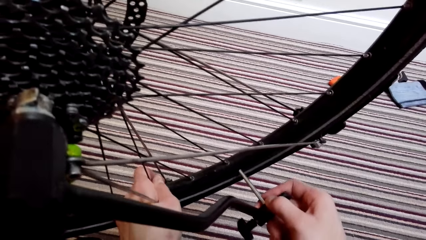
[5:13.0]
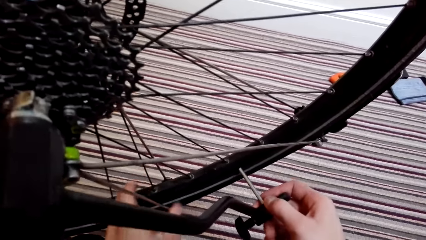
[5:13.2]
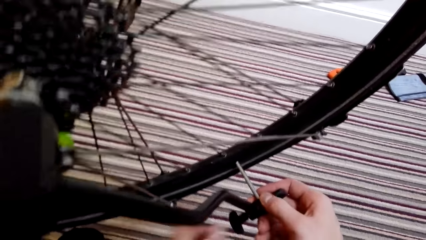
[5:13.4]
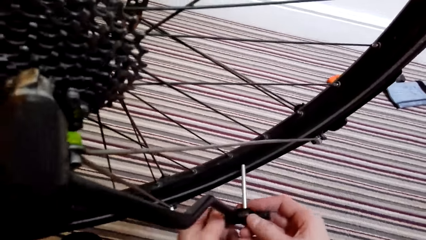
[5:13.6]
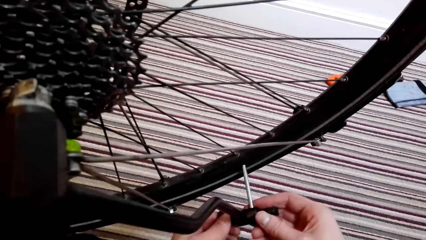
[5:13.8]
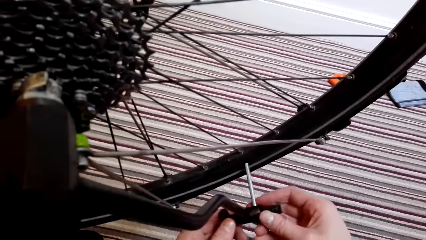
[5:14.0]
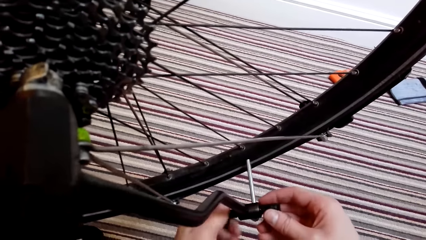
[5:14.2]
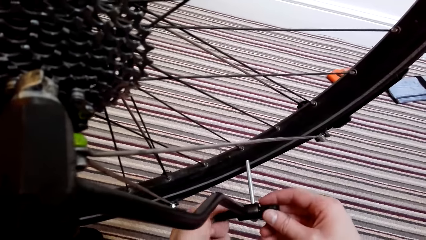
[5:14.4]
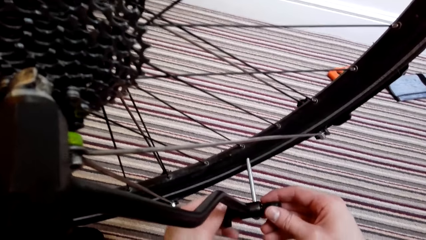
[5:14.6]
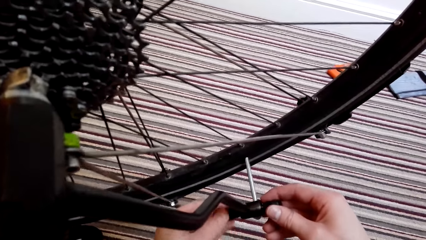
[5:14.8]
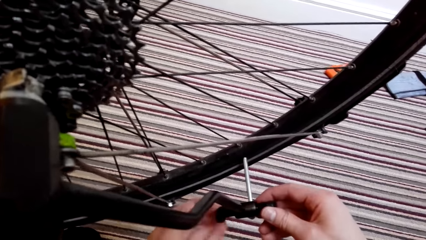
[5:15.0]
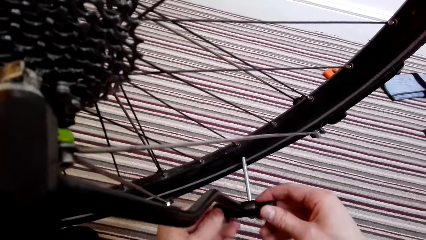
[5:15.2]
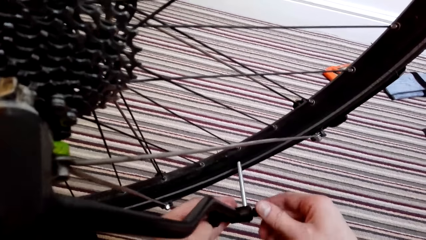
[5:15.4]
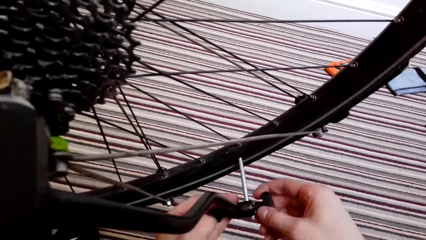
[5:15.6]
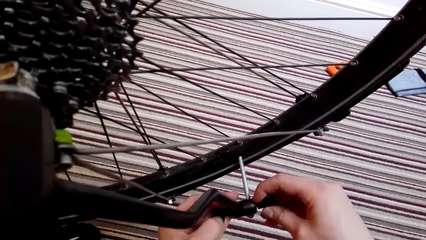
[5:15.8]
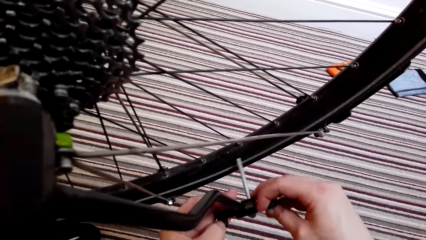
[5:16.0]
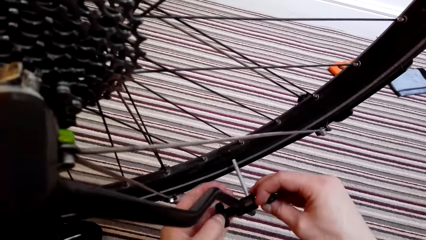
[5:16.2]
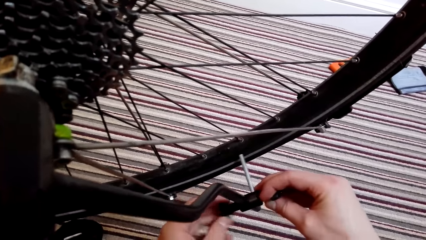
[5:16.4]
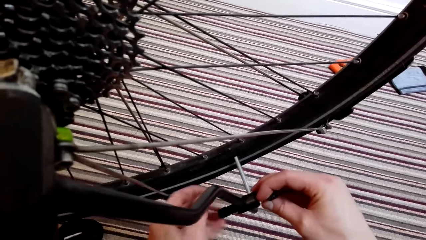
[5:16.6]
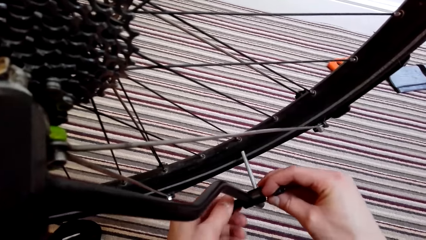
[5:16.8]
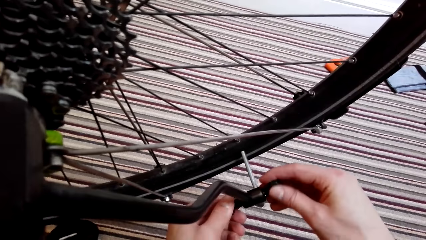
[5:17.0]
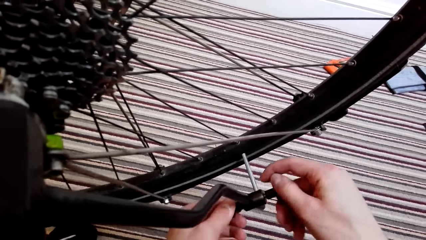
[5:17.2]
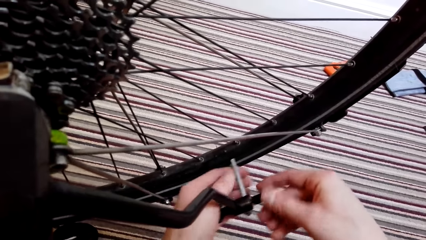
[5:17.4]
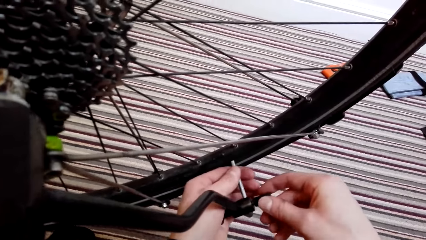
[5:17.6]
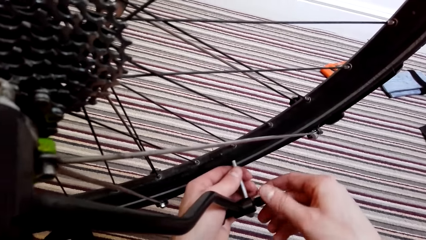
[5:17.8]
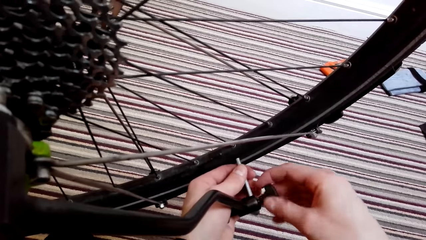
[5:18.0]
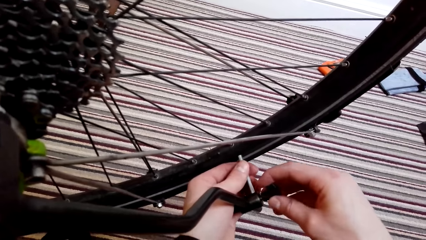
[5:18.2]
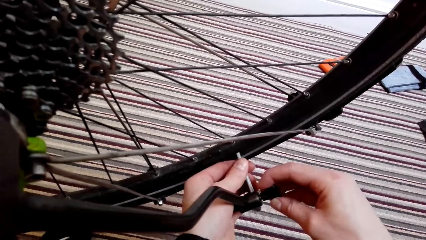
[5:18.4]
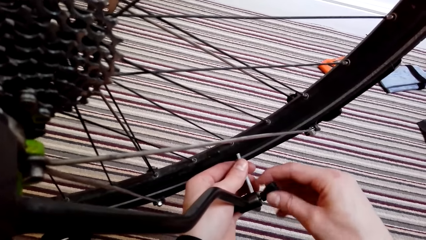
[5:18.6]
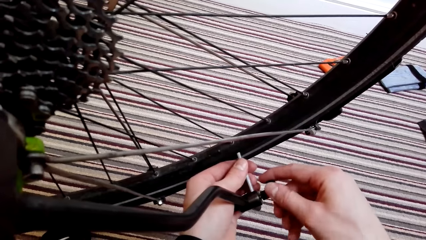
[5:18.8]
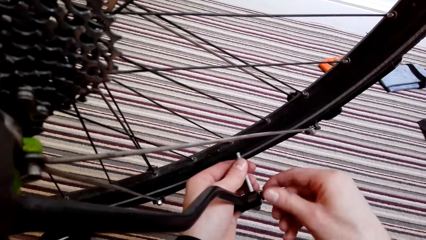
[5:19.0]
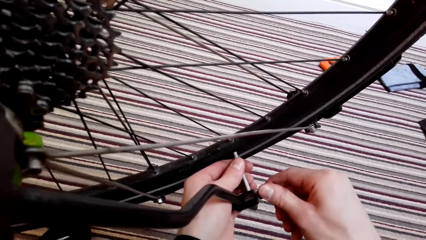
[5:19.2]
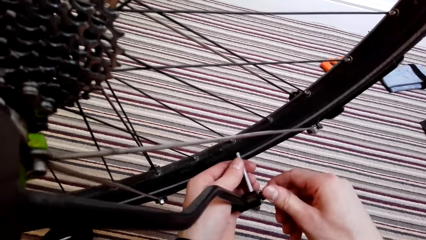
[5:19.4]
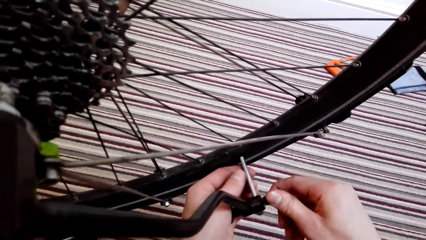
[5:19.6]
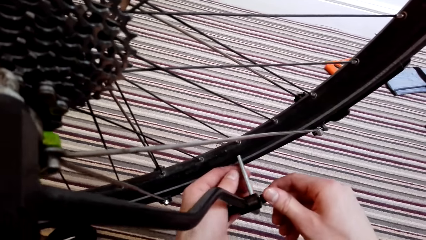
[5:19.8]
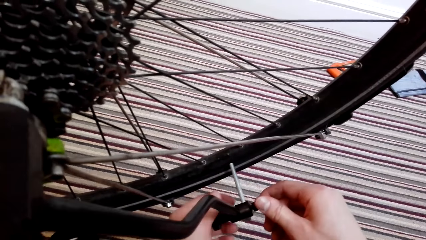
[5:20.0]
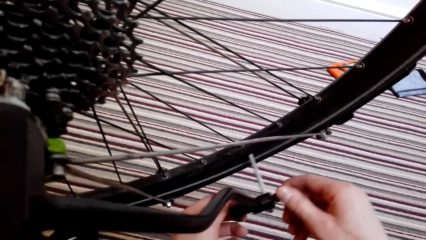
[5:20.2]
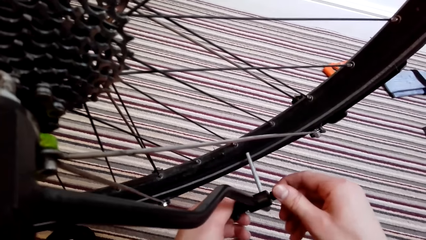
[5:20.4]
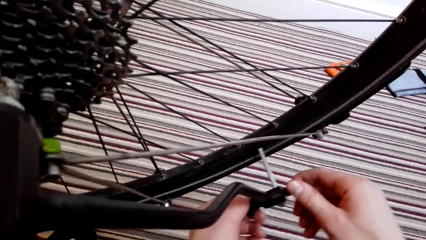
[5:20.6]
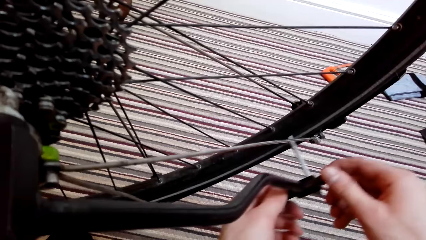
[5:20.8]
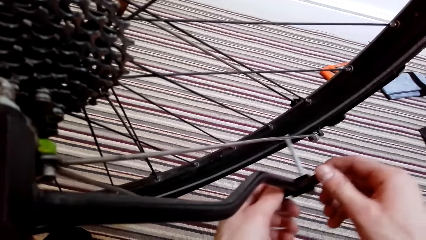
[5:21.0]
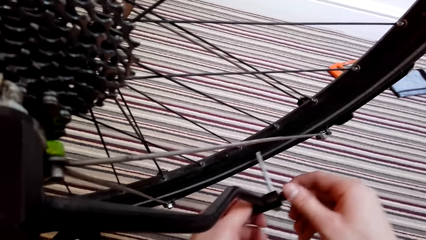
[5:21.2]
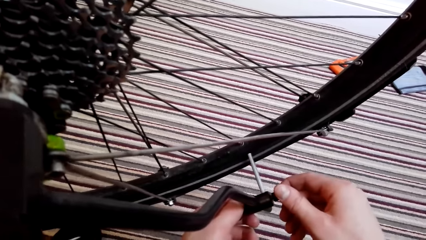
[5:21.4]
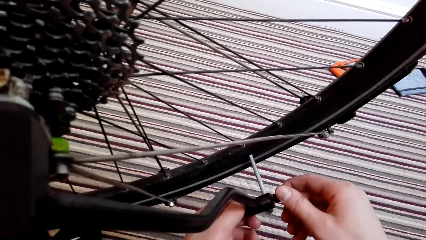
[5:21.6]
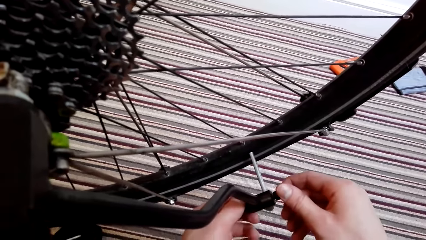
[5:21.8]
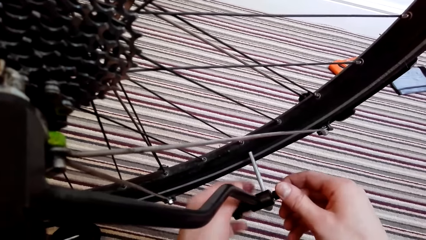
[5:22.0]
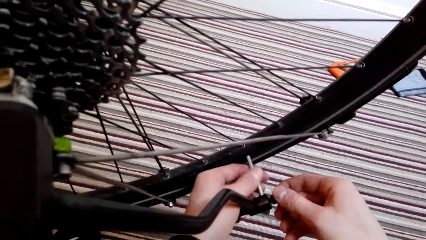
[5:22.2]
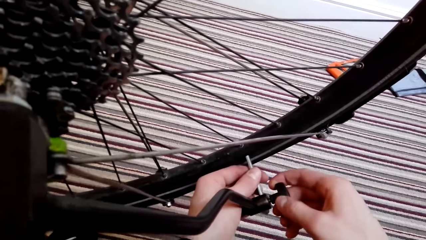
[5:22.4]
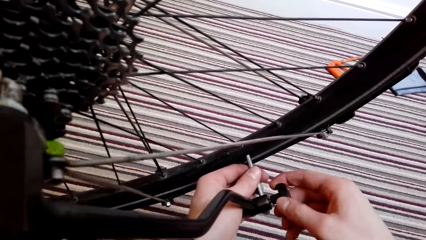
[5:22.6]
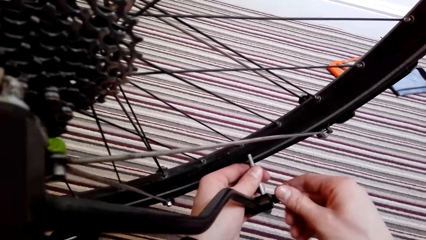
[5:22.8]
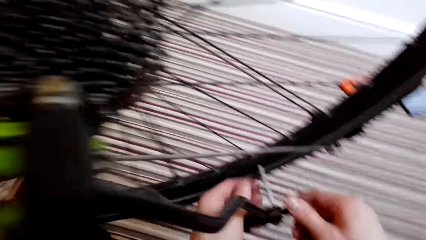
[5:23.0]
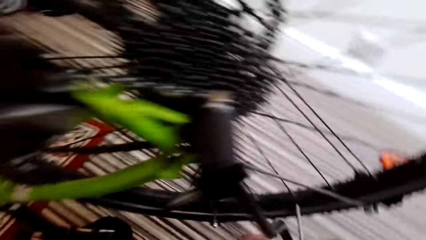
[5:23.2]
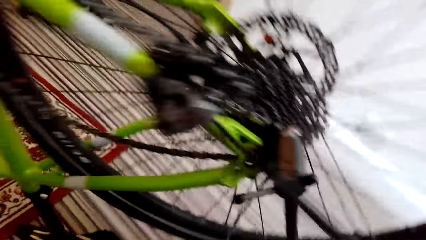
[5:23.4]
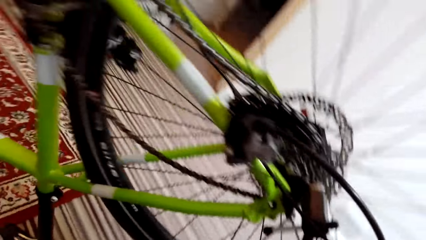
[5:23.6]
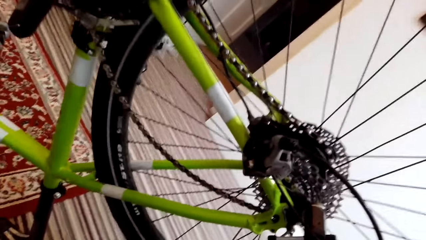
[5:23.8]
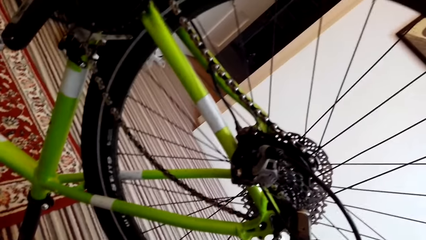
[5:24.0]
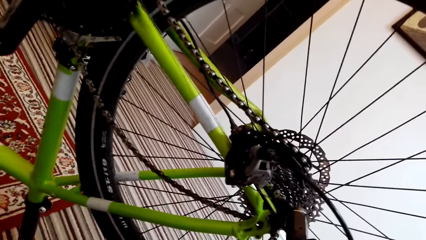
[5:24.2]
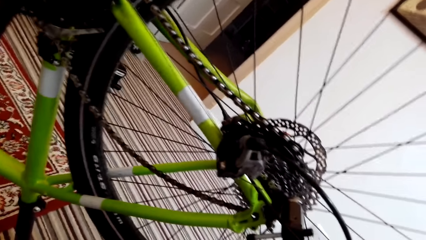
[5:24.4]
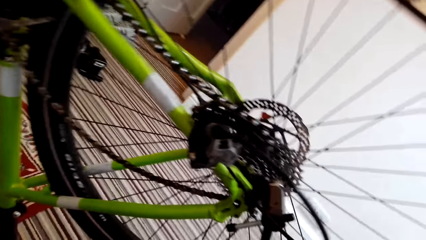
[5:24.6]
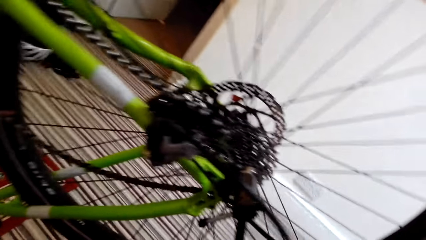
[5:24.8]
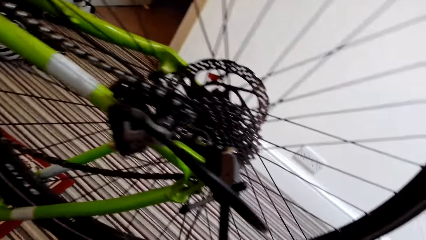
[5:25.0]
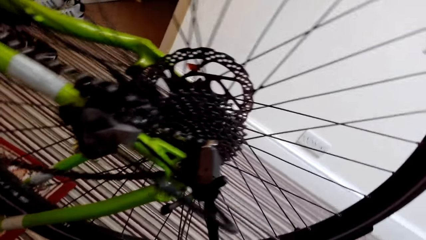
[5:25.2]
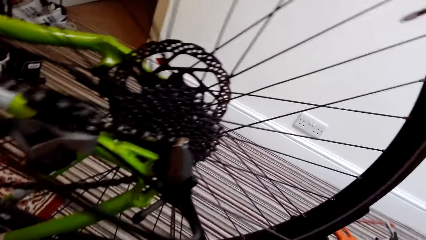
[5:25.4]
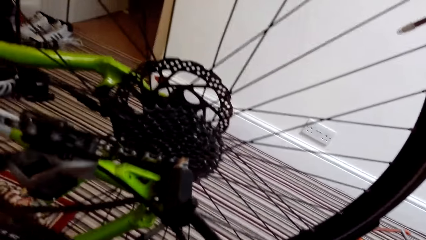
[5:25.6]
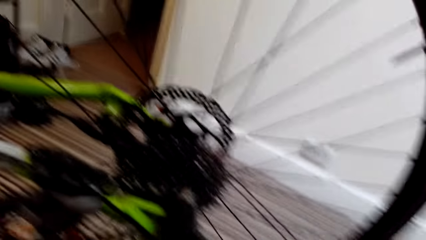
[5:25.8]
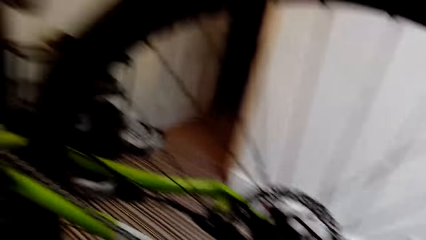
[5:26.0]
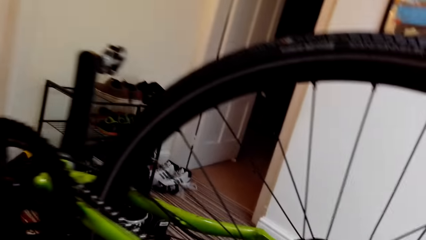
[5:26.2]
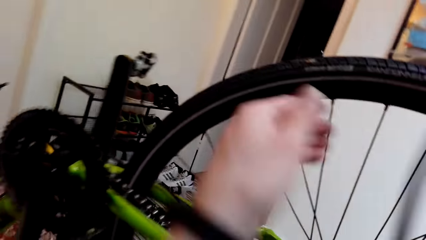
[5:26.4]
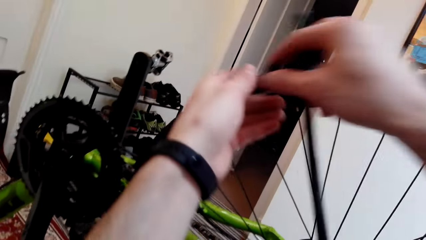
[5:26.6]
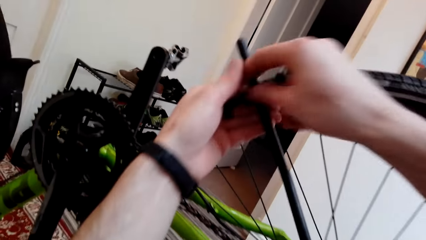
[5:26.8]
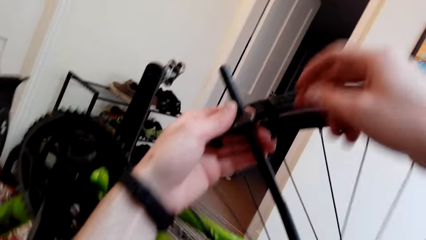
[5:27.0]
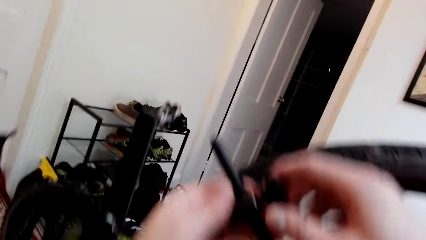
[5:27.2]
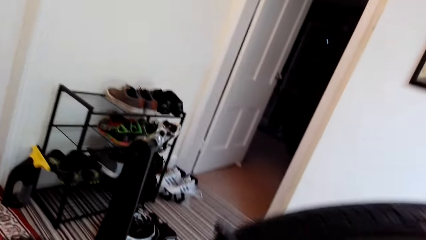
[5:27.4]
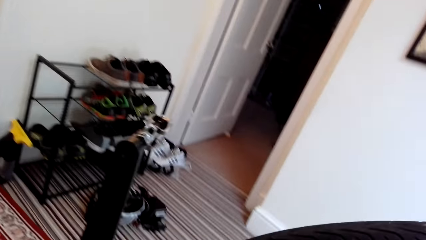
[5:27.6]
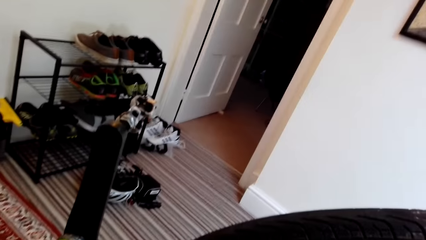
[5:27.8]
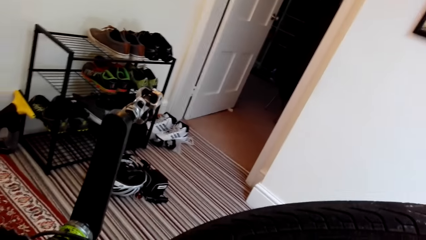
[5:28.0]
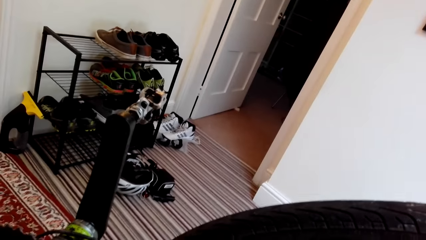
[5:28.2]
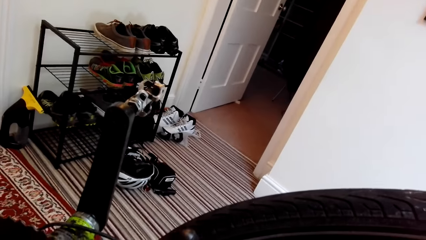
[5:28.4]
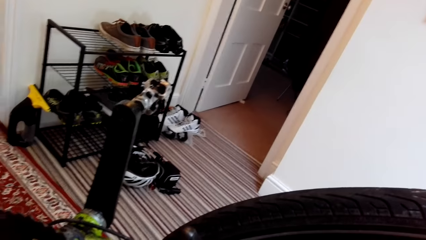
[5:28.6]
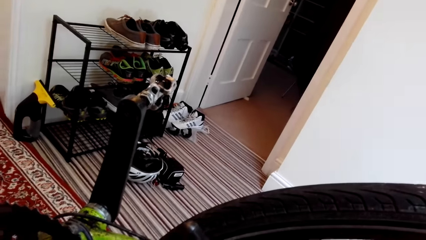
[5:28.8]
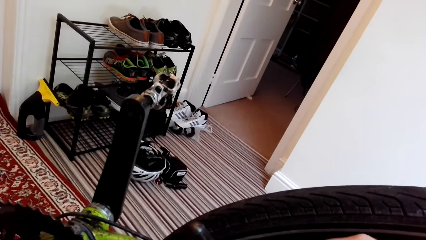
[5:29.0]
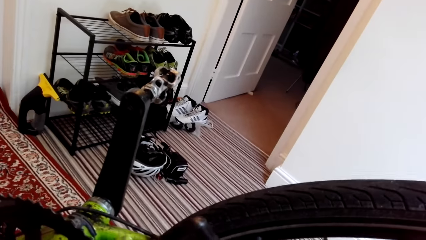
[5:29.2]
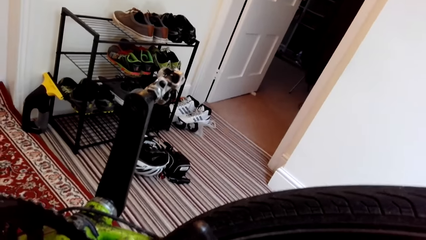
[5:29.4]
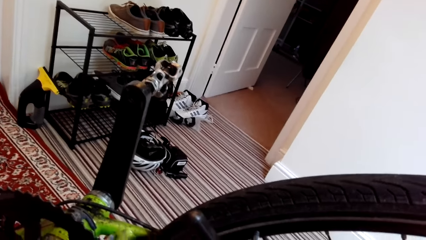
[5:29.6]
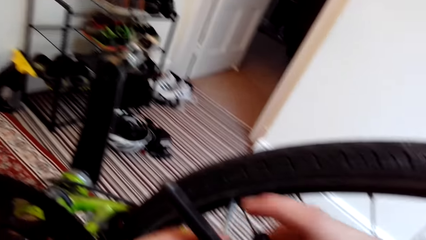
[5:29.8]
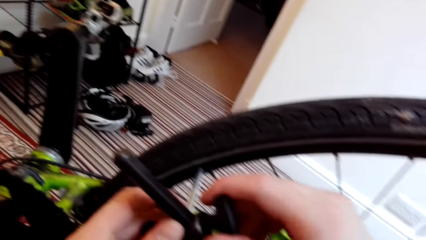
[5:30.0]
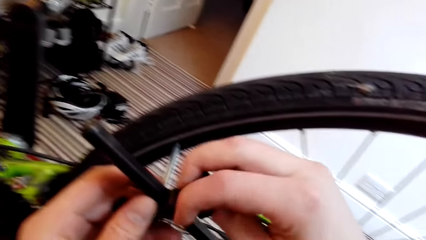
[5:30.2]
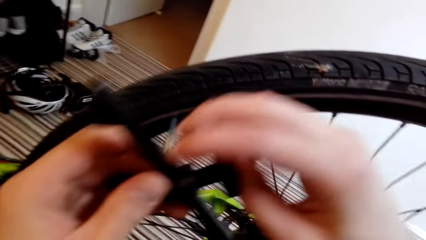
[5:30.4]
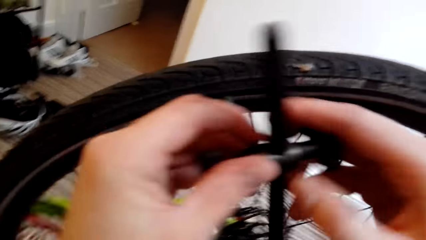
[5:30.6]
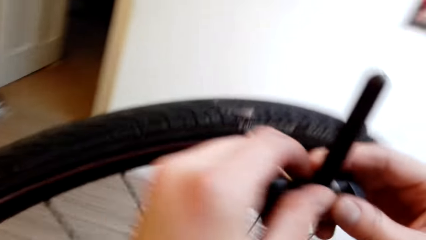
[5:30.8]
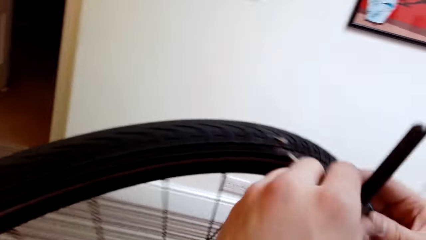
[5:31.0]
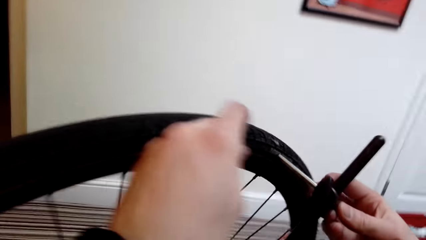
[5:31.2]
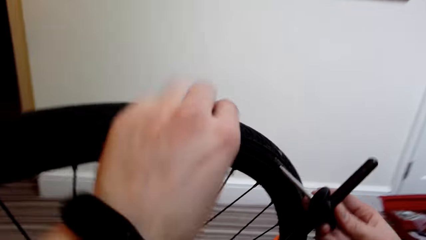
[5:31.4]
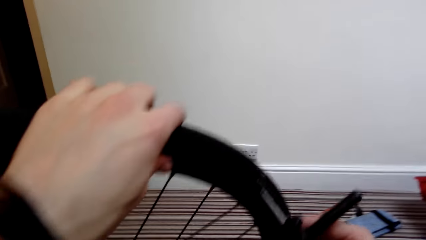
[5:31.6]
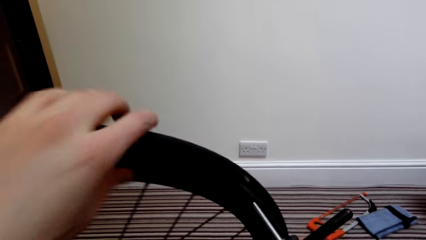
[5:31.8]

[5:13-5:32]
The camera wearer adjusts the inflator. They operate the bicycle tire with the inflator.
